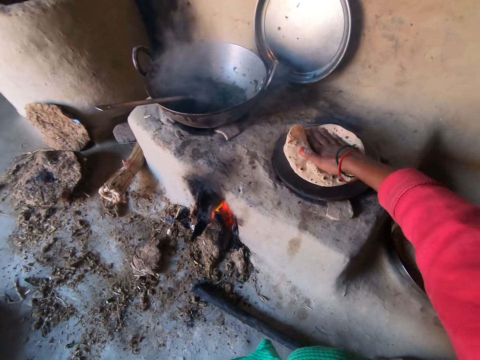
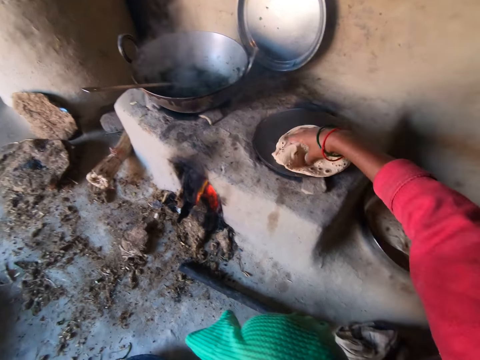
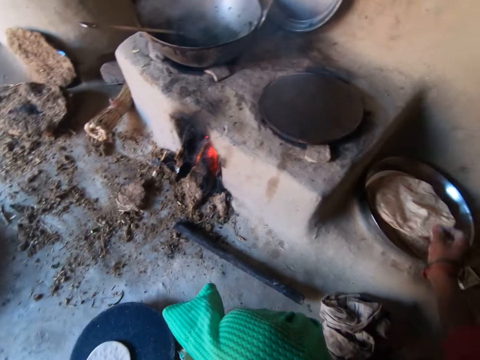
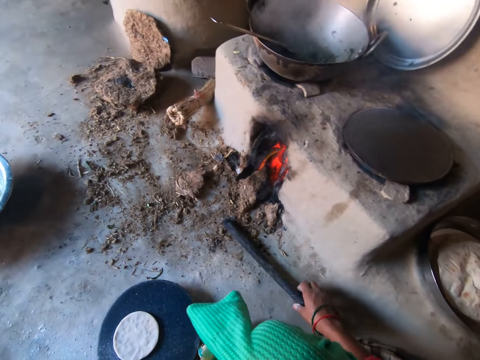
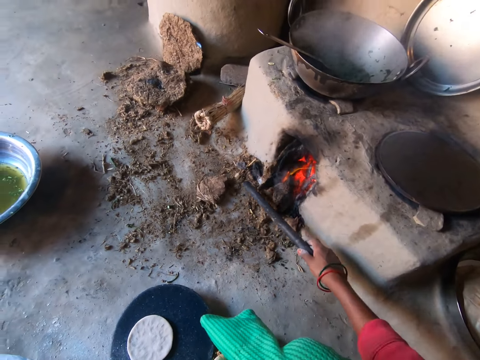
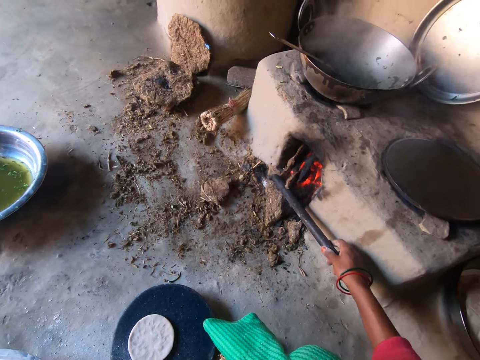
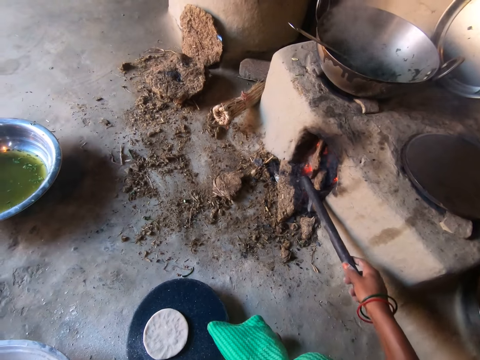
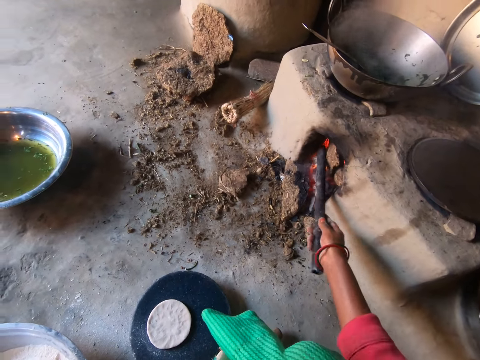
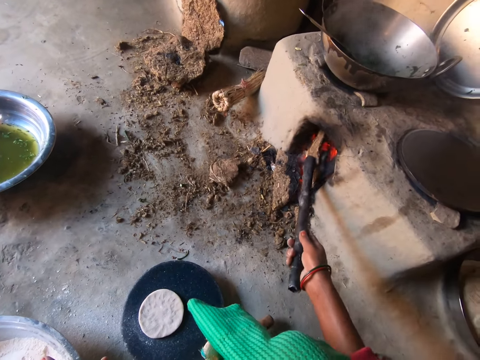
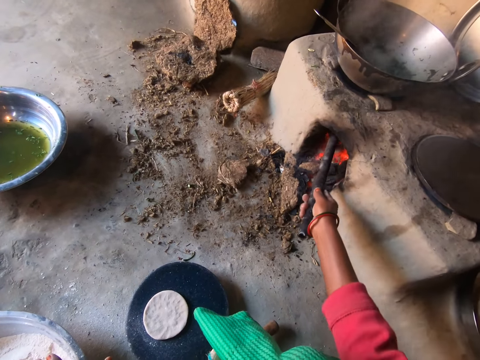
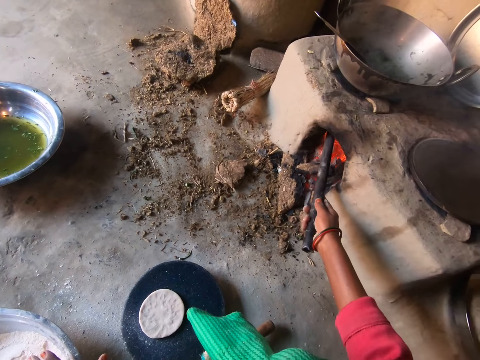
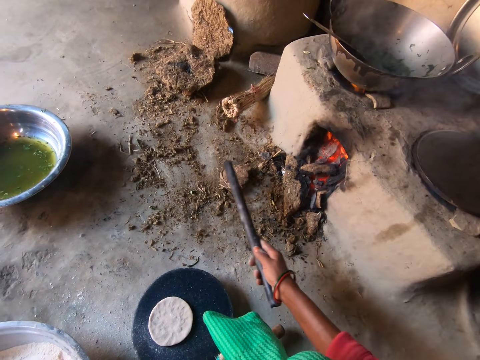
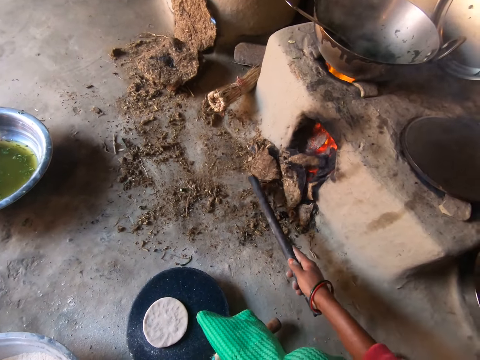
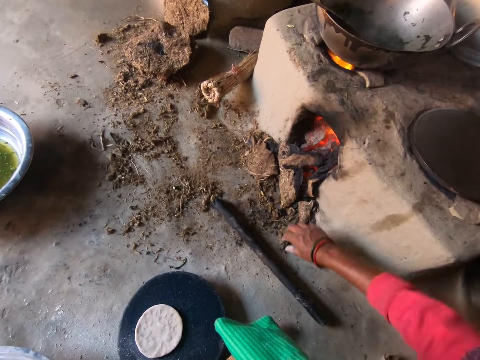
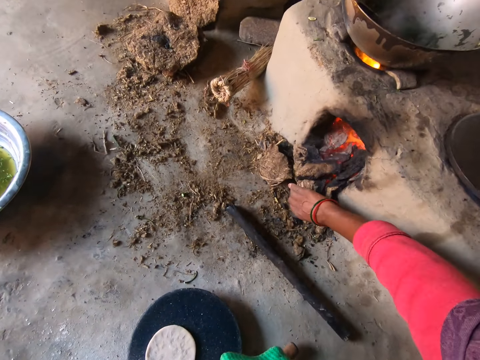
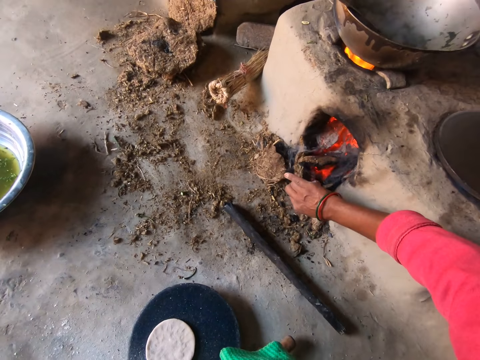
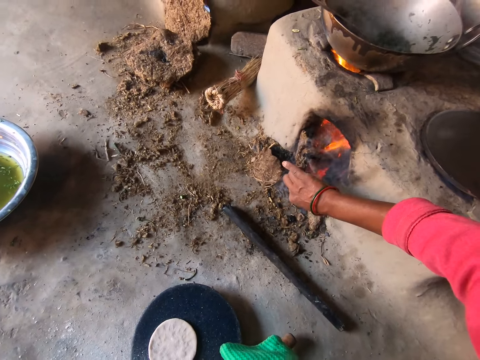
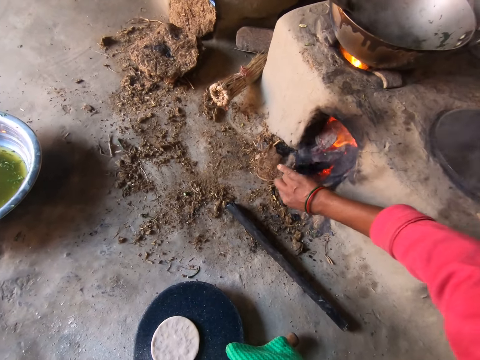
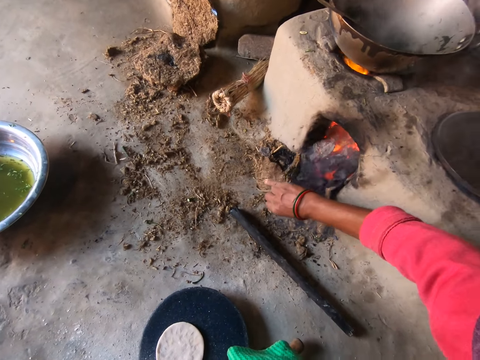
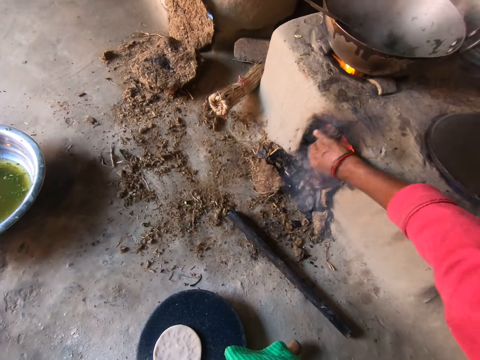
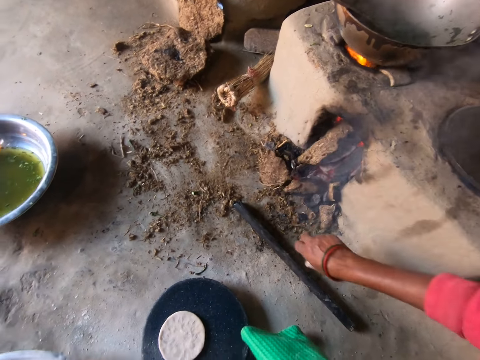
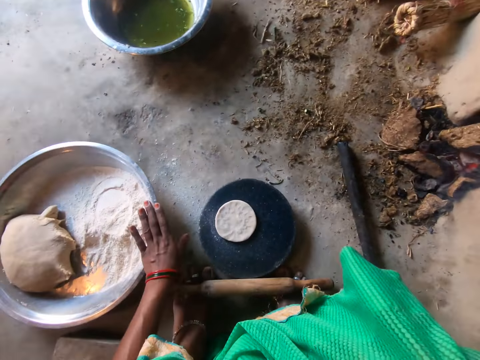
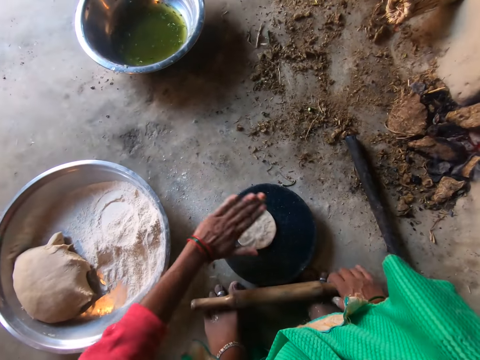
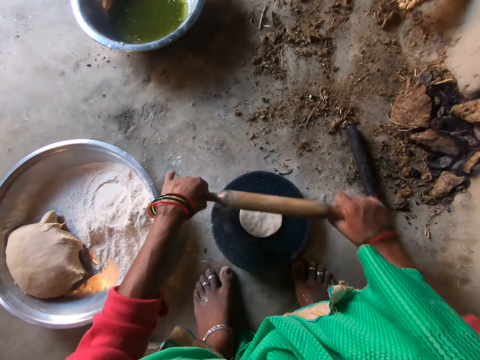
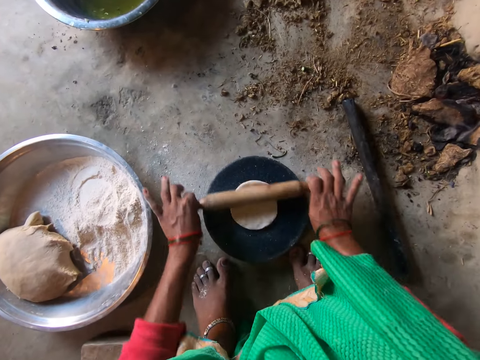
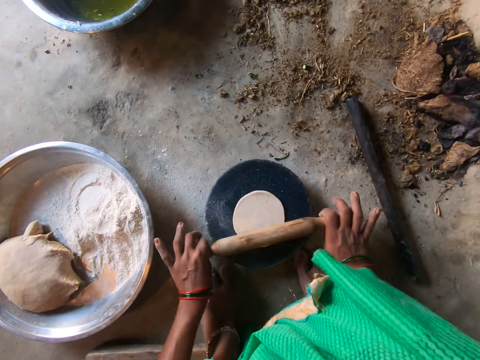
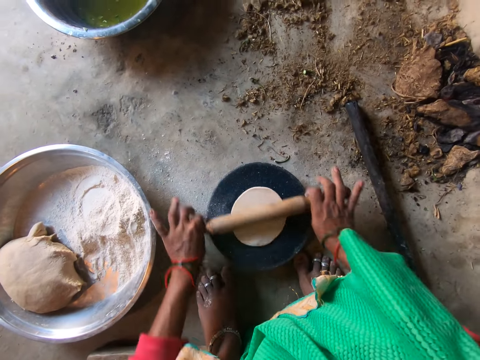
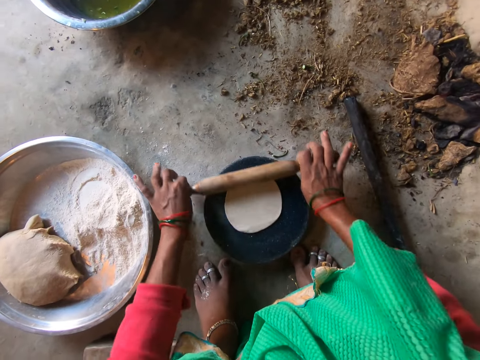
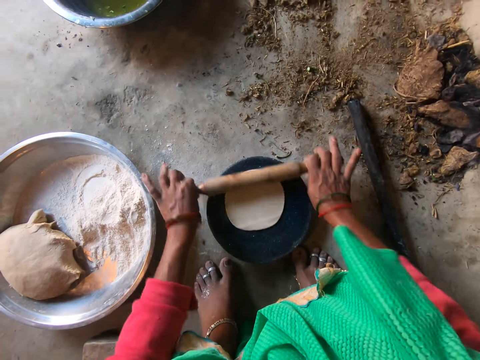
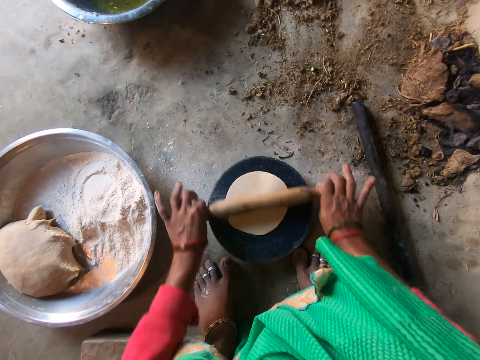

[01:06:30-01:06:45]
The camera wearer removes the chapati from the hot plate with her right hand. She drops the chapati in the tray. She picks up the rod from the floor with her right hand. She adjusts the fire with the rod. She pushes the firewood in the stove. She drops the rod on the floor. She adjusts the cow dung in the fire with her right hand. She grabs the rolling pin with her right hand. She touches the dough on the pan with her left hand. She rolls the dough on the pan with the rolling pin.

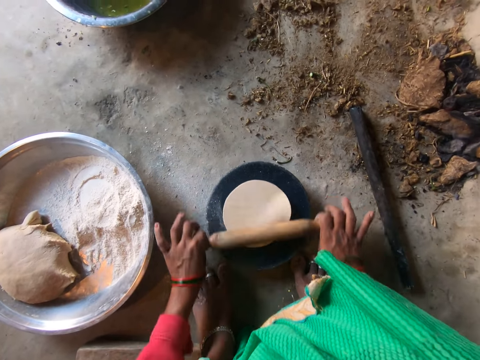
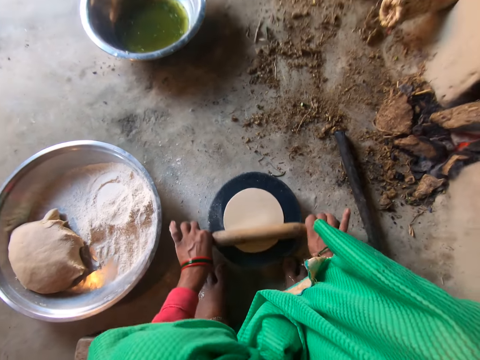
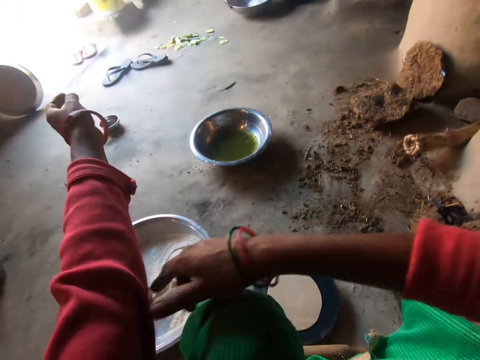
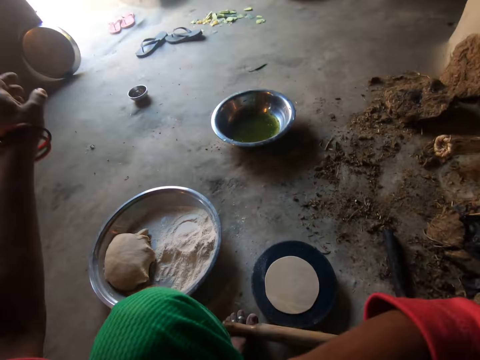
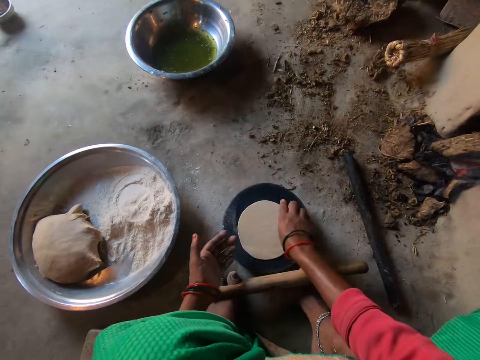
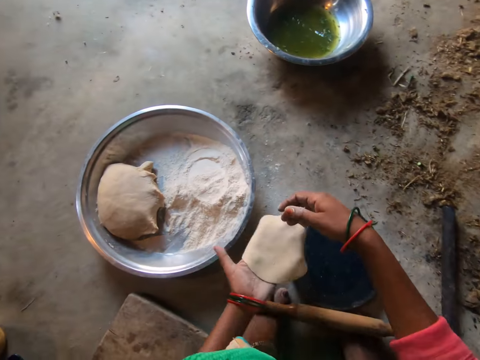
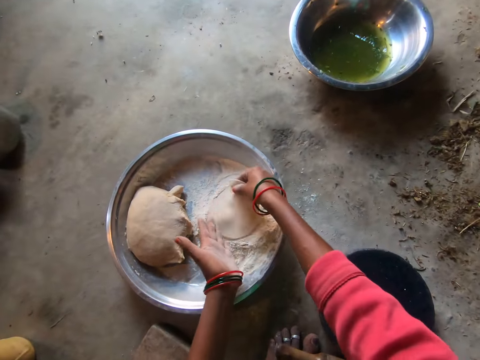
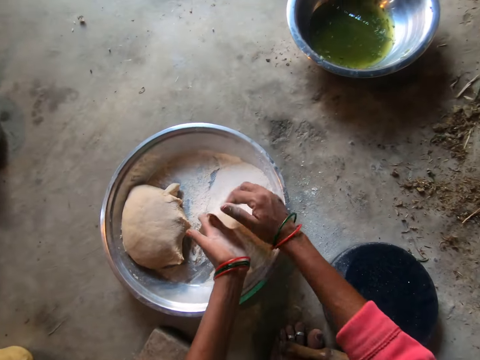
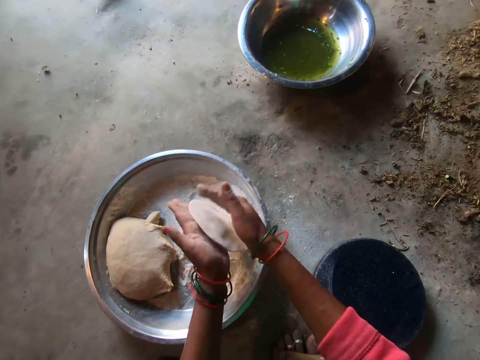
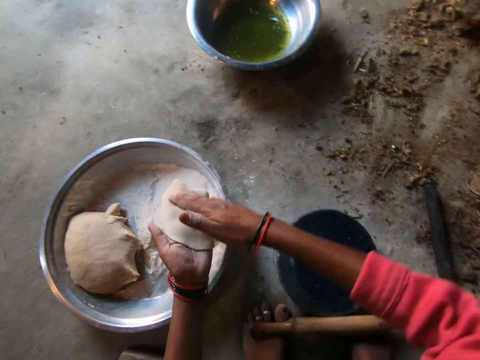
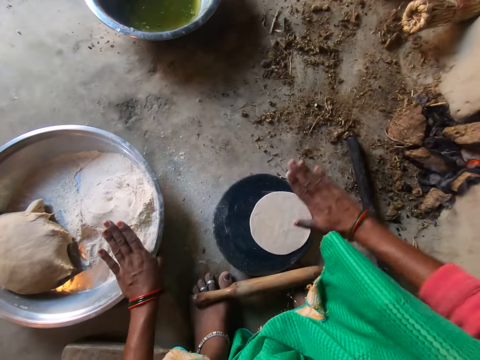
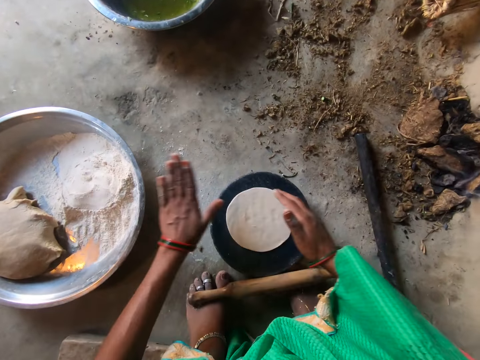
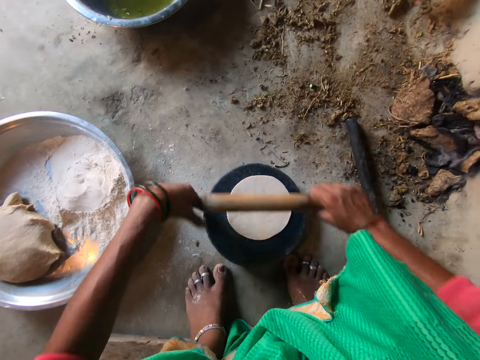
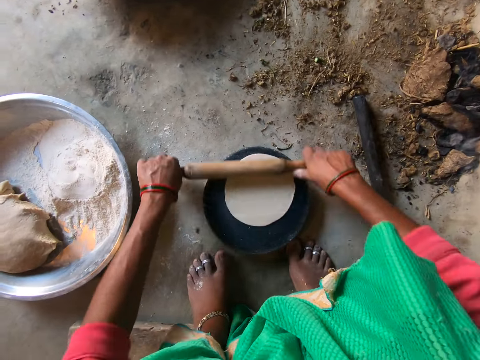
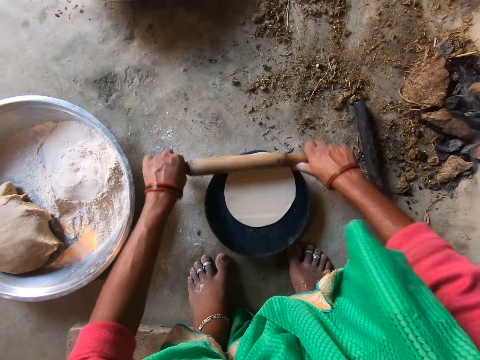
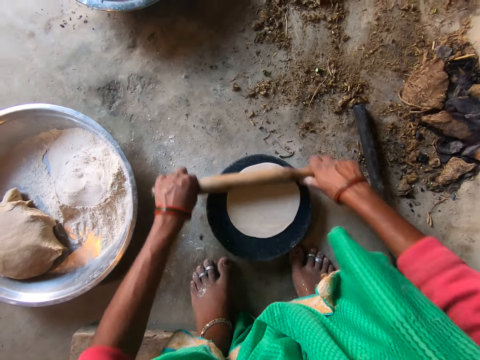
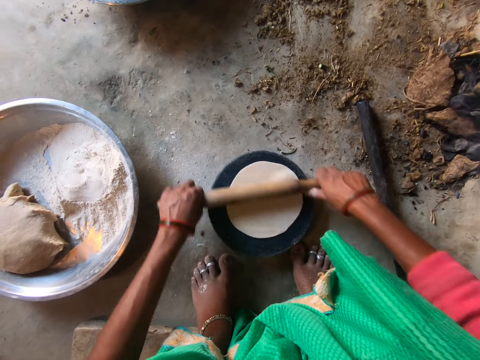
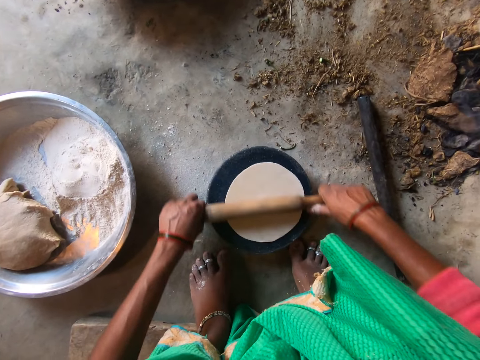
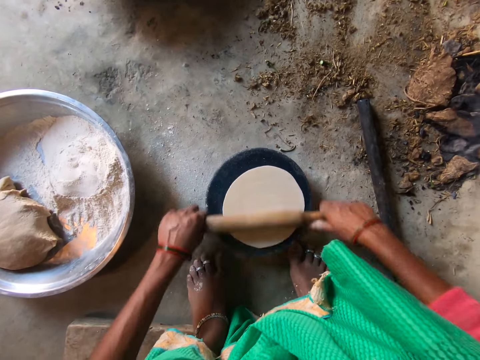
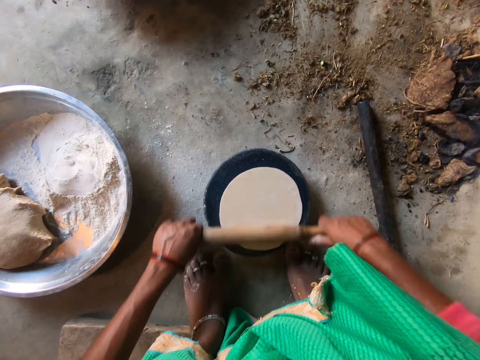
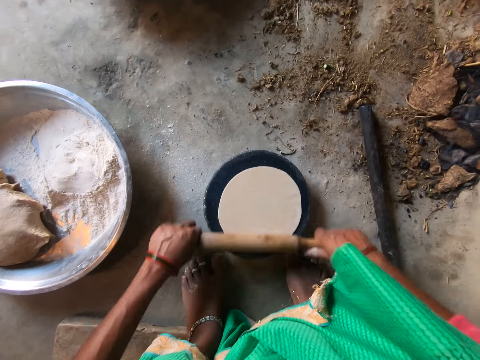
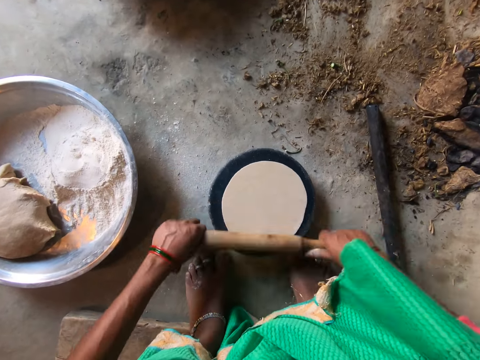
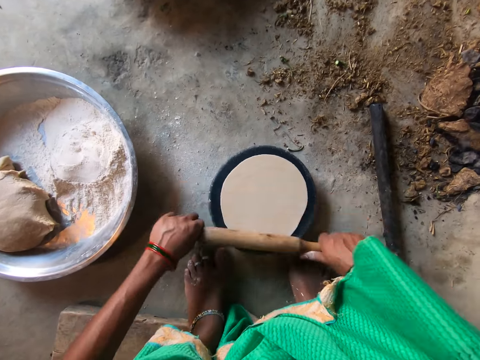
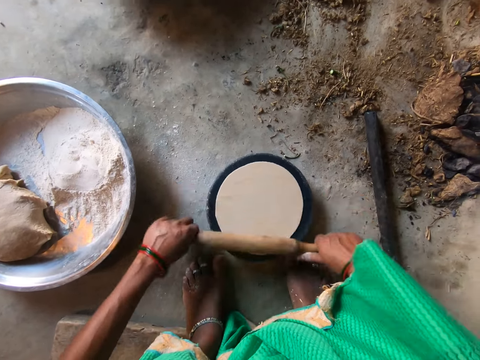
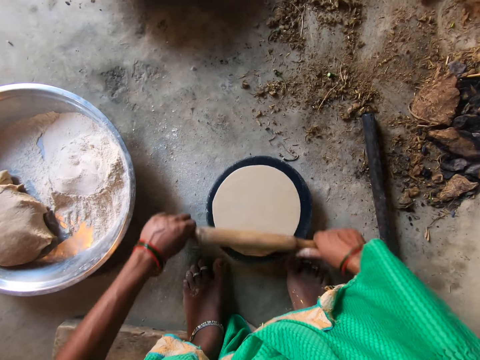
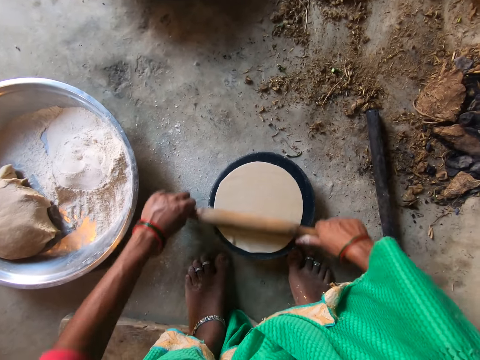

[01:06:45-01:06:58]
The camera wearer drops the rolling pin on the floor. She adjusts her cloth with her right hand. She picks up the dough from the pan with her right hand. She transfers the dough to her left hand. She puts the dough in the flour. She kneads the dough with both hands. She places the dough on the pan with her right hand. She grabs the rolling pin from the floor with her right hand. She rolls the dough on the pan with the rolling pin.
